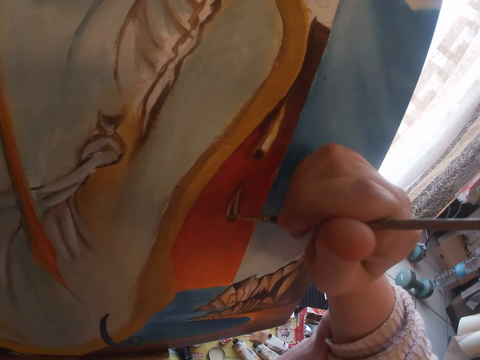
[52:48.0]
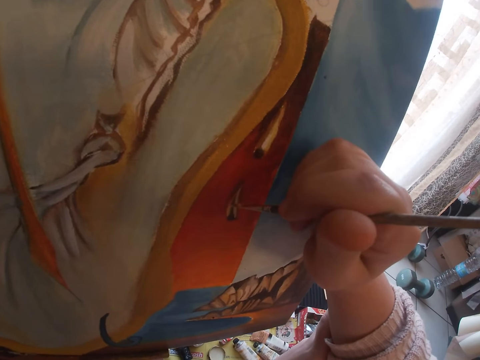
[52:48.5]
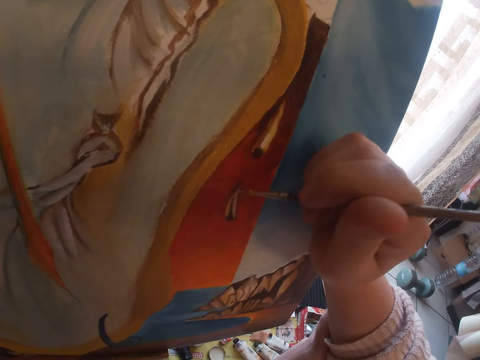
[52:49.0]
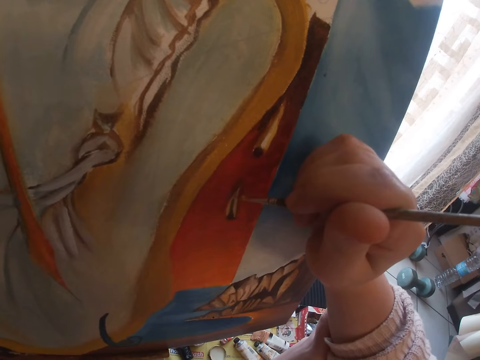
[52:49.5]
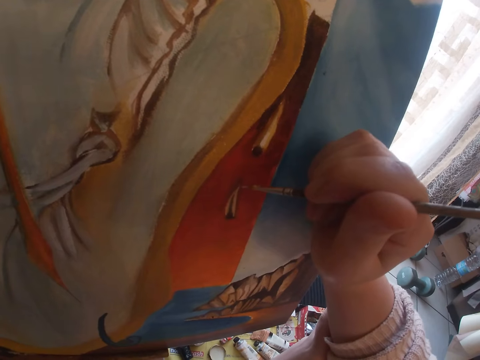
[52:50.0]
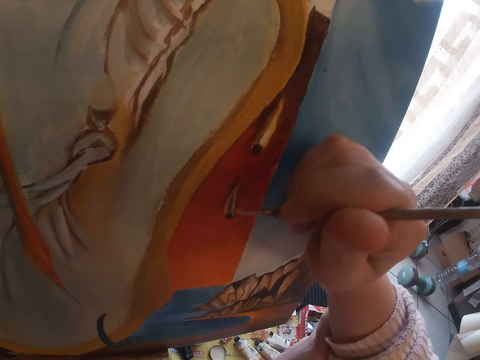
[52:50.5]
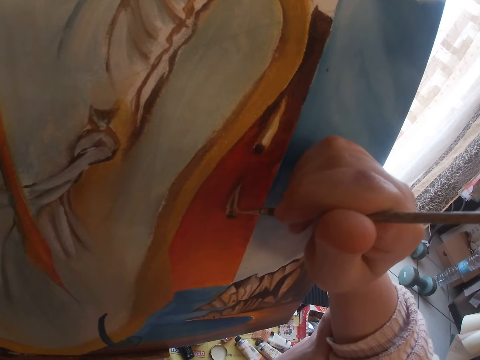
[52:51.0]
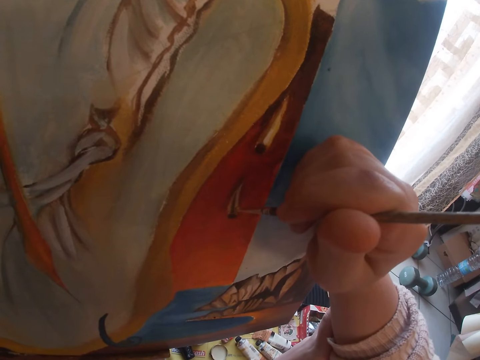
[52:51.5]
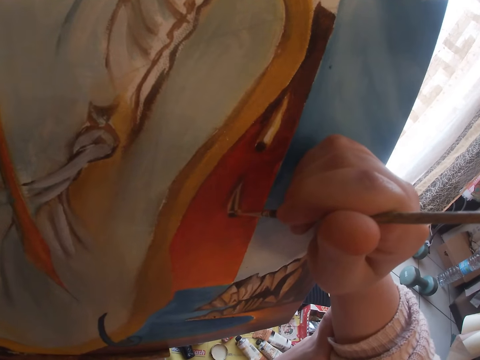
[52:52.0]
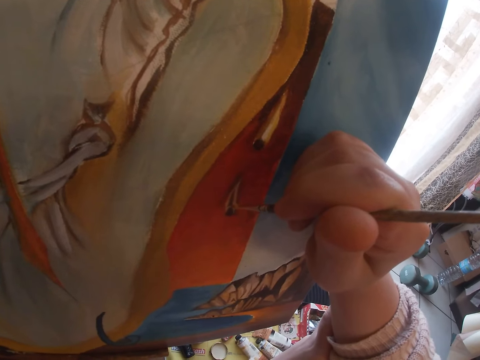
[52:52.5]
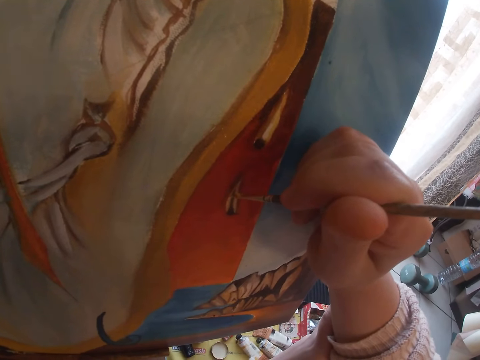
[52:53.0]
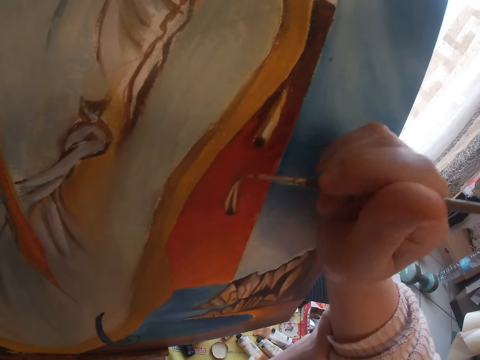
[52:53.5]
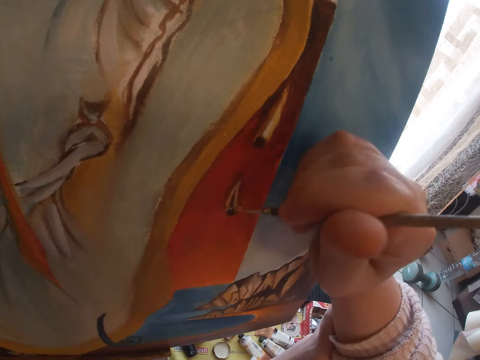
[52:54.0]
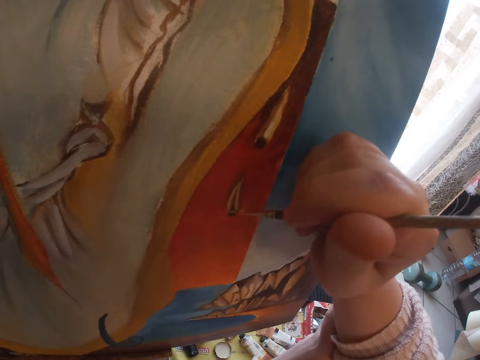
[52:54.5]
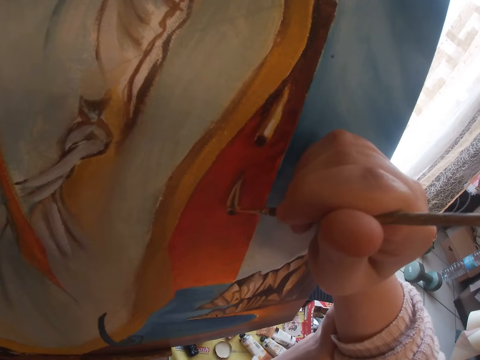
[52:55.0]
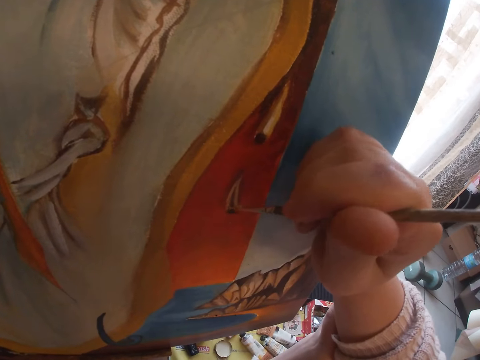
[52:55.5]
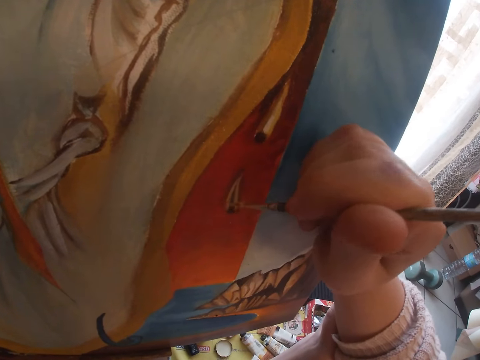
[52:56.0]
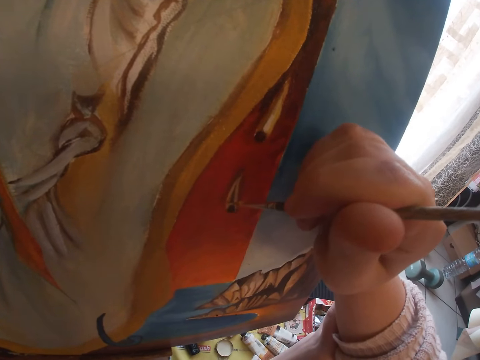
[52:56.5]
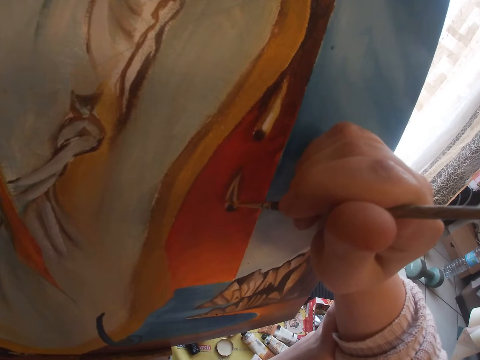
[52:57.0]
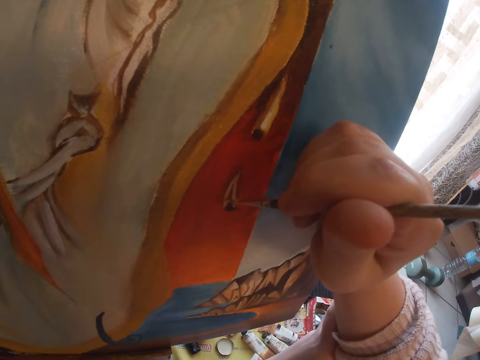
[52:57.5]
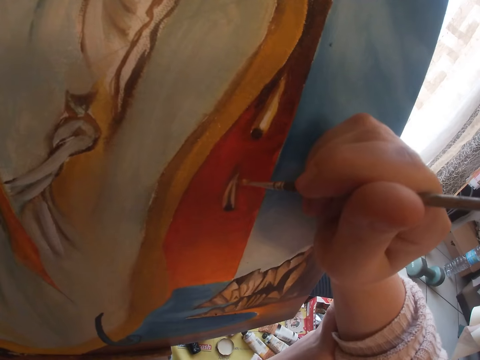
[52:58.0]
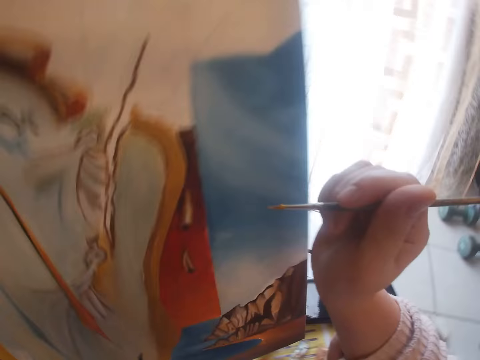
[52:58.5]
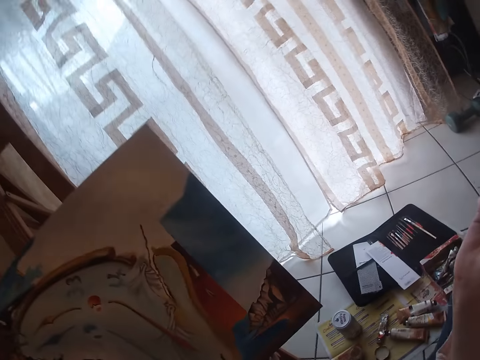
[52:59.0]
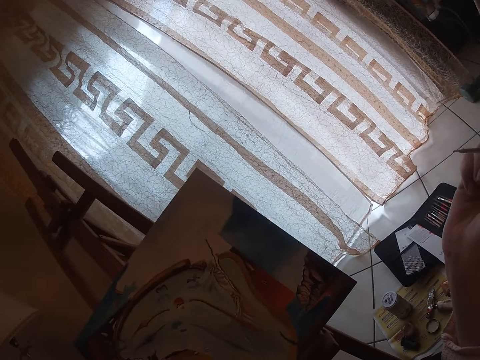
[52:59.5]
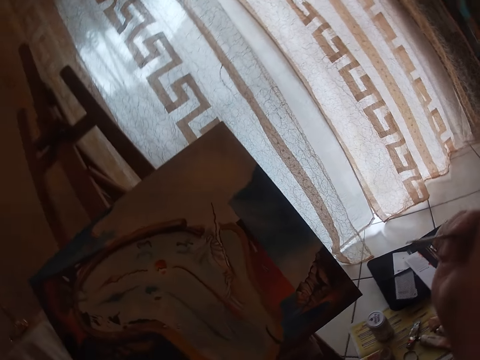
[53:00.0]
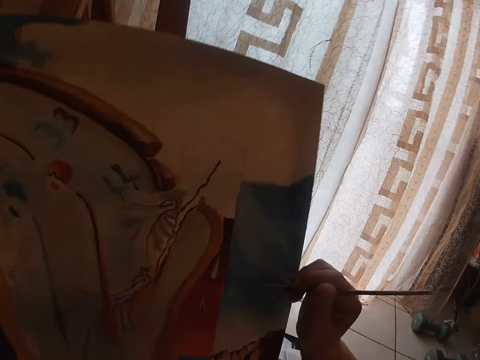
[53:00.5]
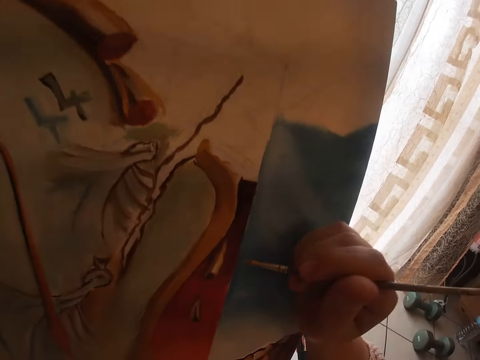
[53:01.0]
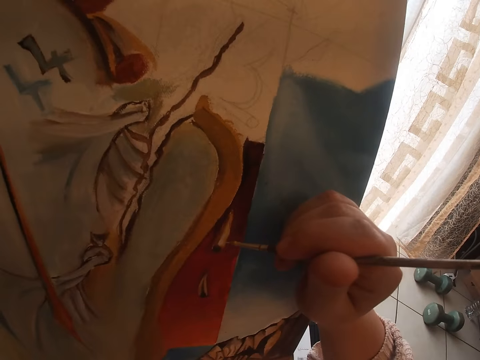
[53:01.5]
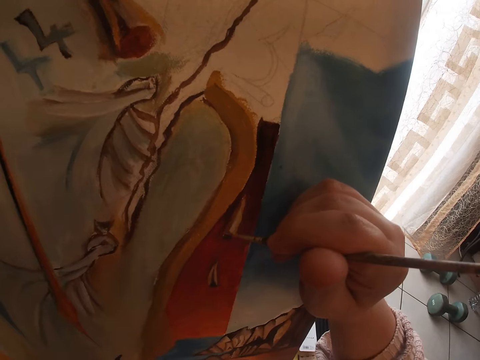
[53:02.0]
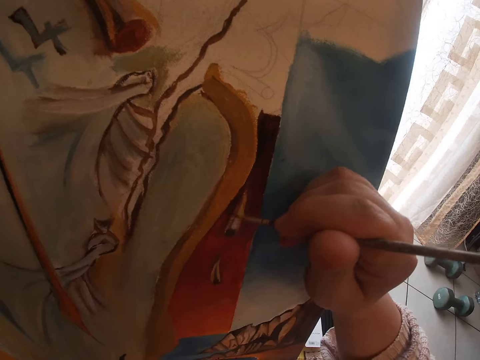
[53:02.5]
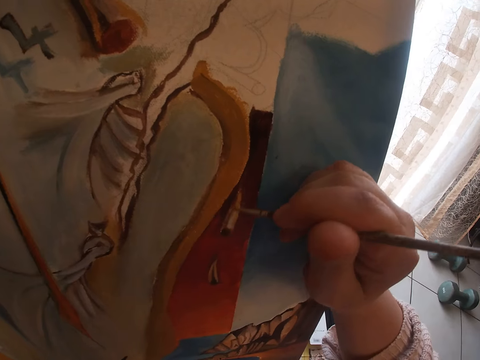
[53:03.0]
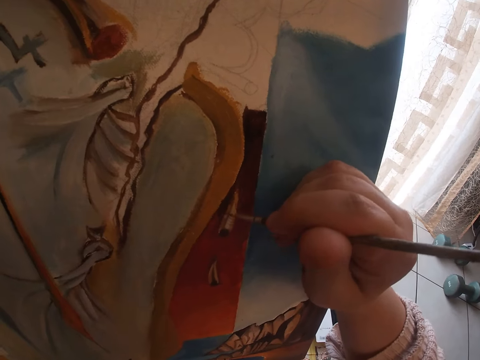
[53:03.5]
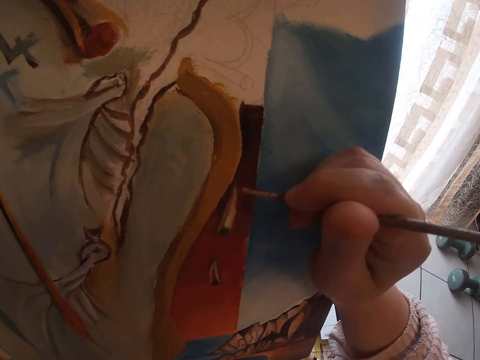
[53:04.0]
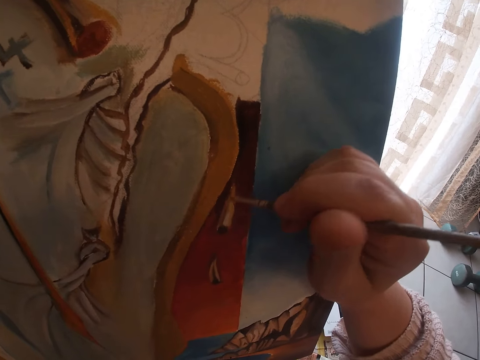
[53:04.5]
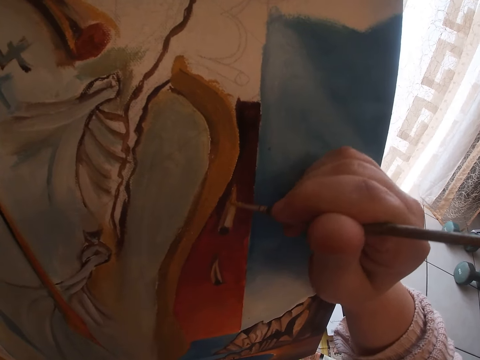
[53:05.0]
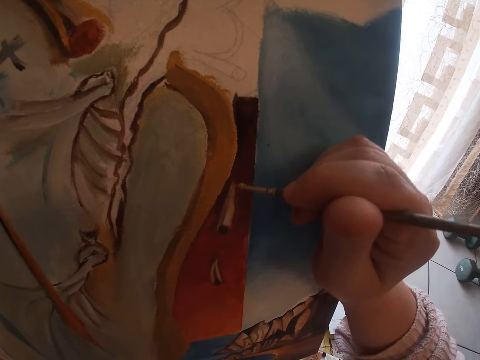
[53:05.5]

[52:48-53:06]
The camera wearer removes the black brush from the painting. They look around a room. They paint a canvas with the black brush.

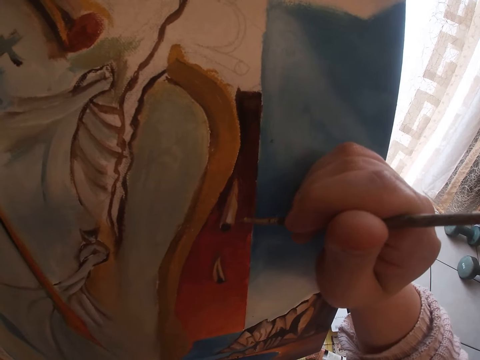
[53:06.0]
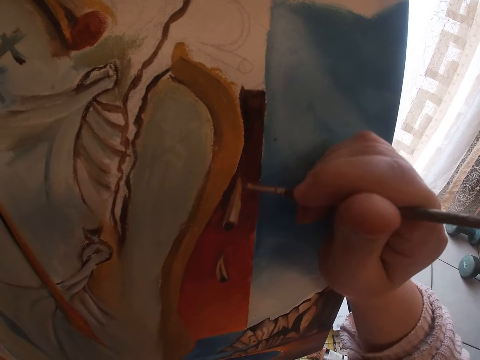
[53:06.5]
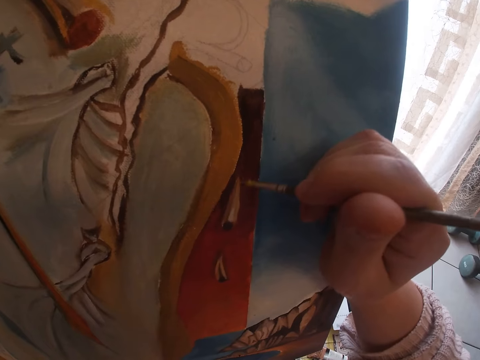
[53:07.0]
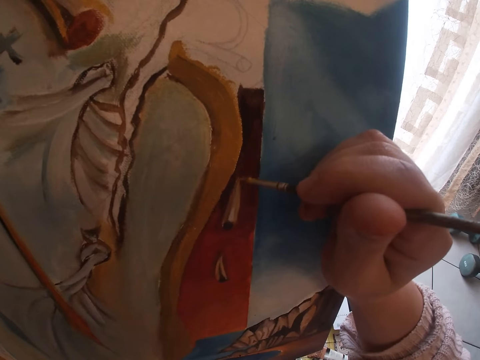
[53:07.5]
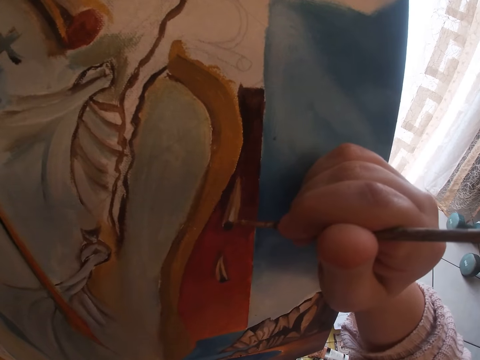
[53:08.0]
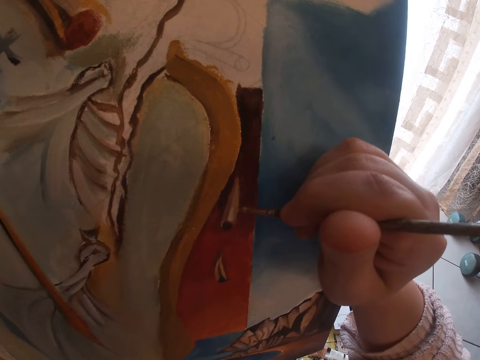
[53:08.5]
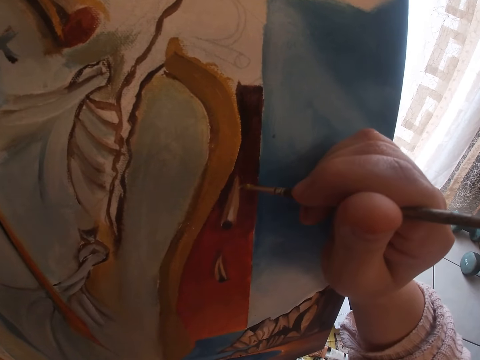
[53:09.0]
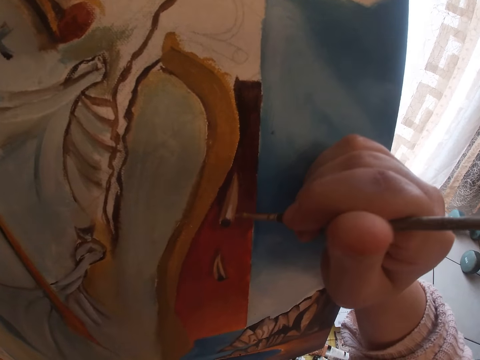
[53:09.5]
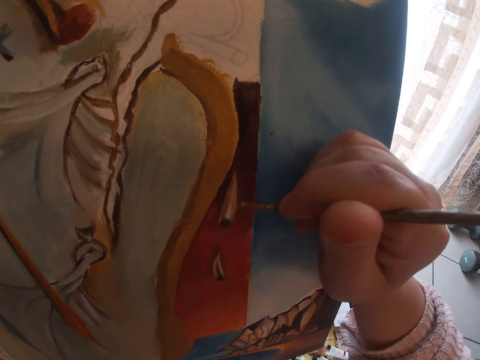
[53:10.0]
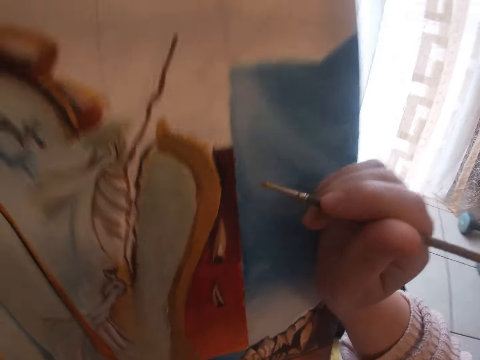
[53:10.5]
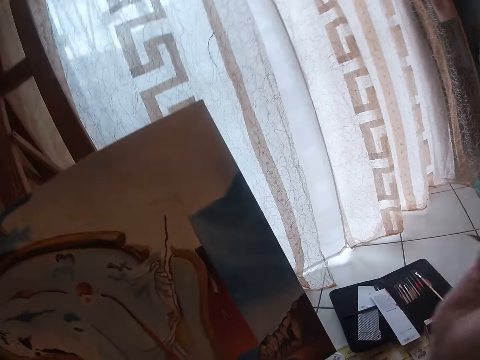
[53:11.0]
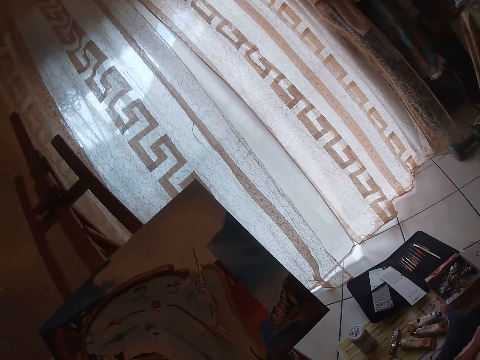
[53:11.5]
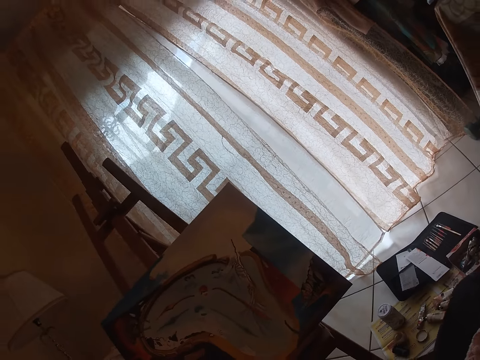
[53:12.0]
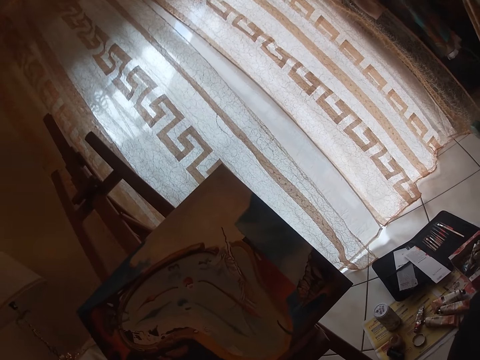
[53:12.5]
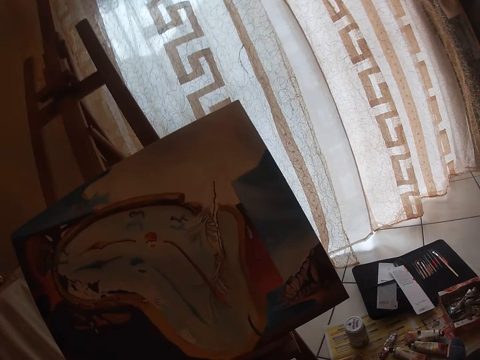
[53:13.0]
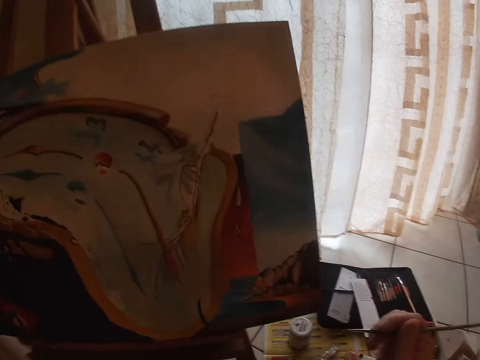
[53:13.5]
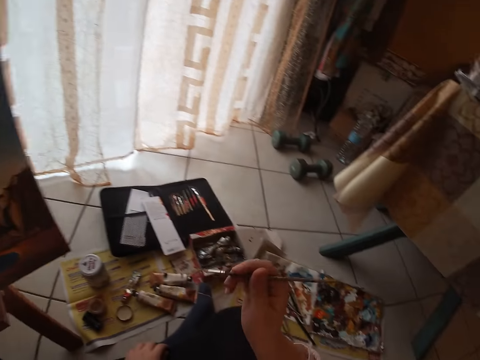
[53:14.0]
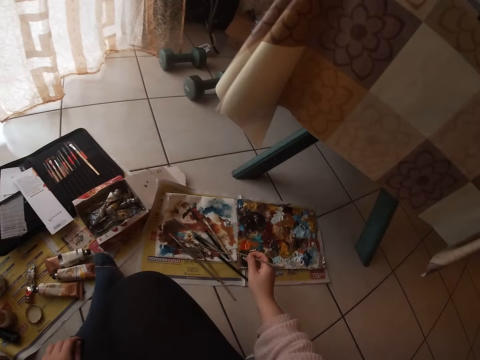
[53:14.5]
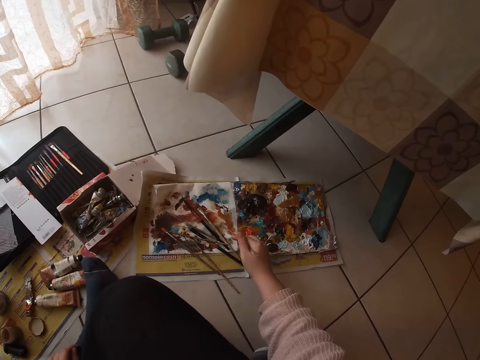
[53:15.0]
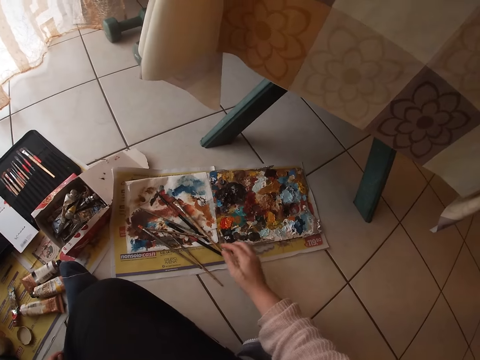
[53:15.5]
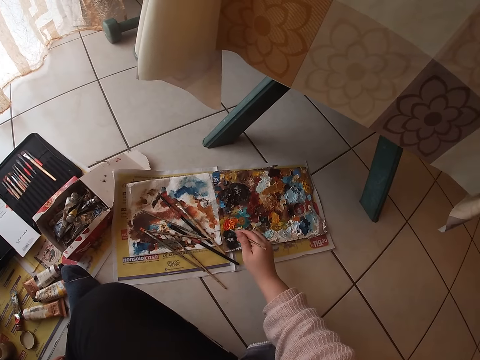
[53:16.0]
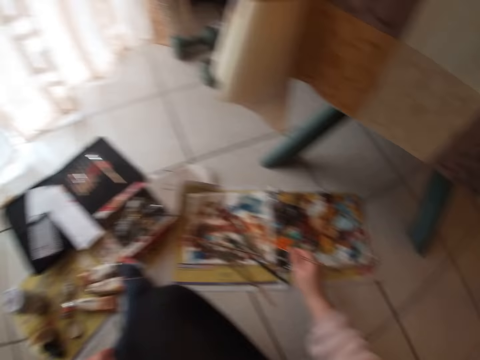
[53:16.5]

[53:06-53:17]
The camera wearer looks around a room. They remove the black brush from the painting. They touch the paint with the black brush.
